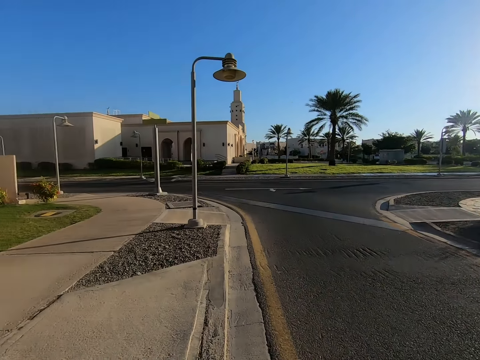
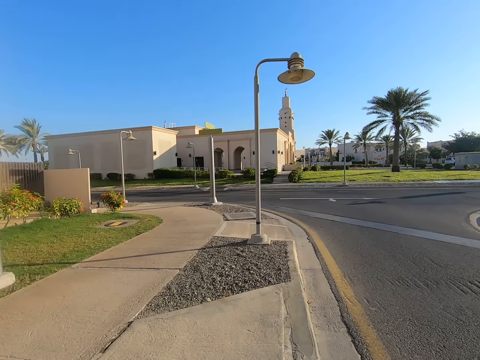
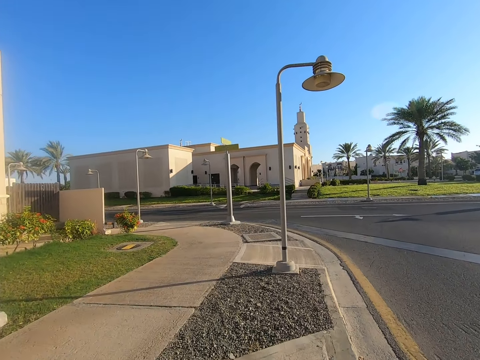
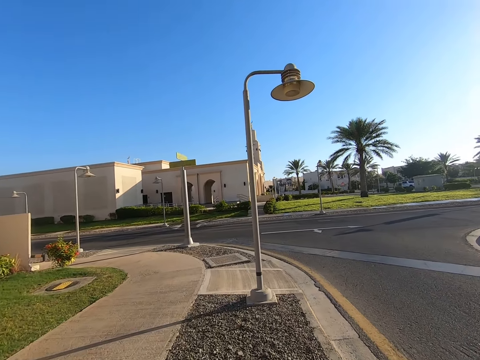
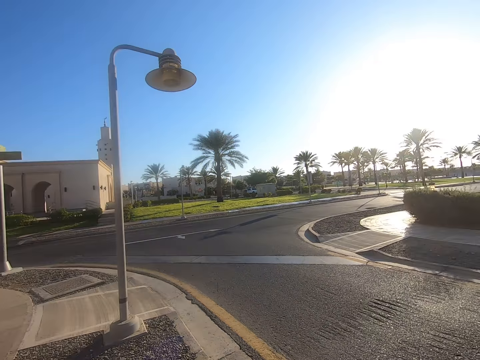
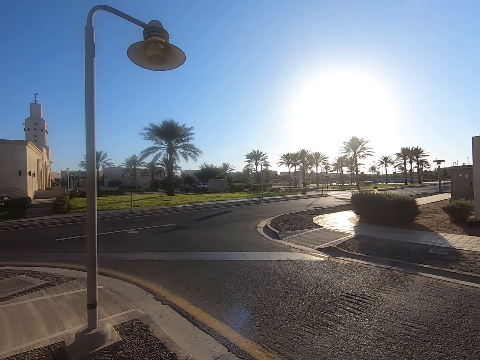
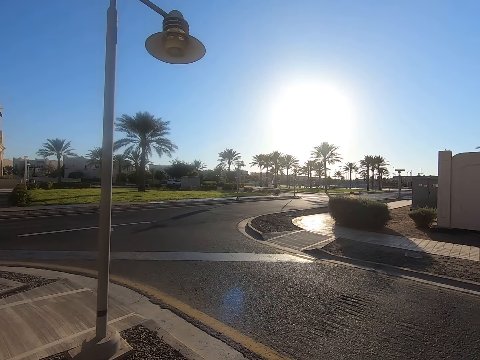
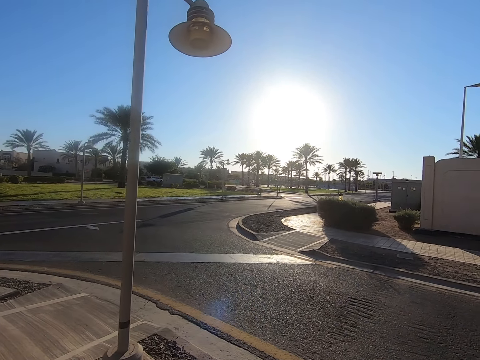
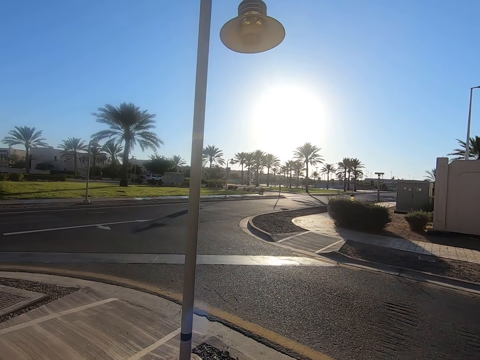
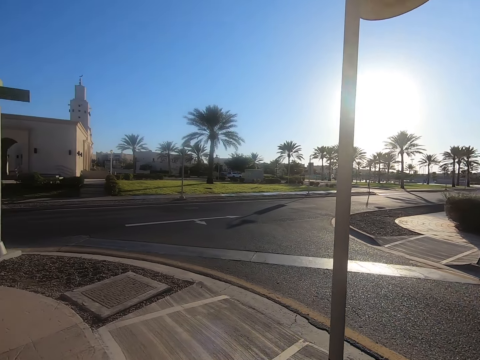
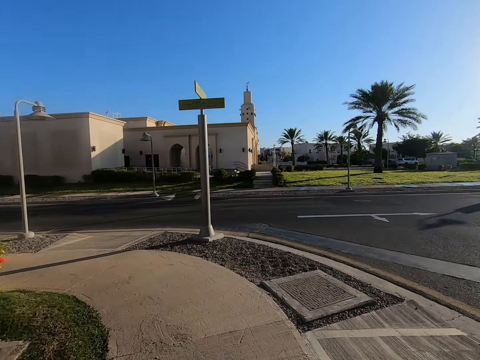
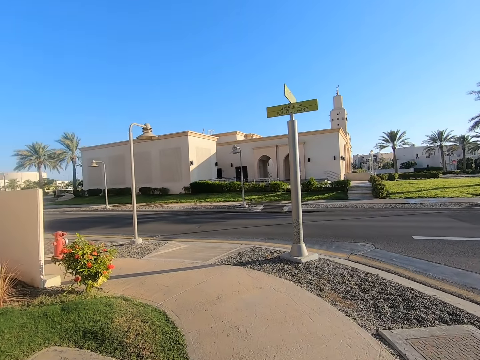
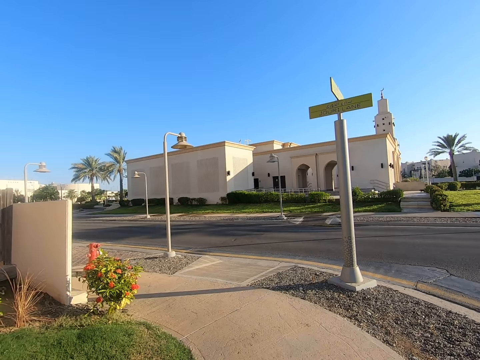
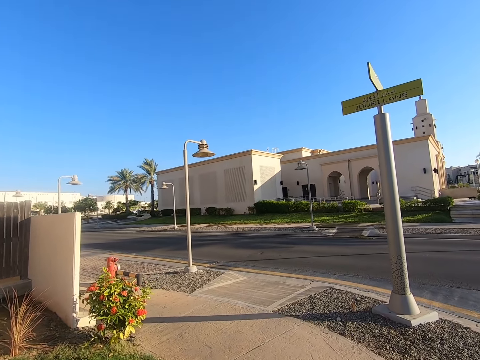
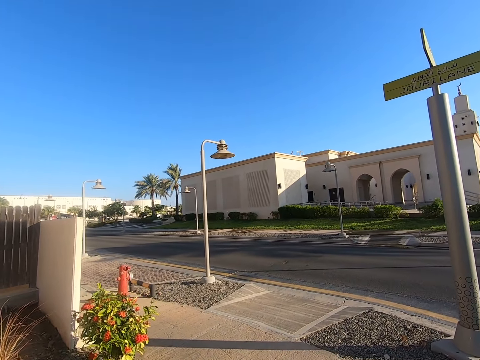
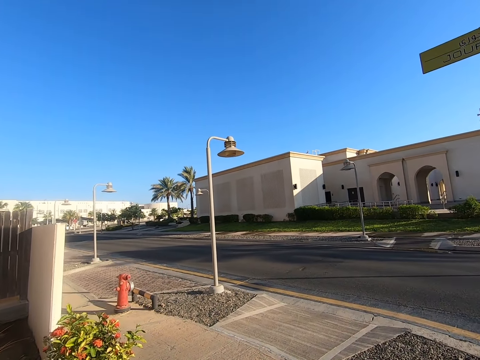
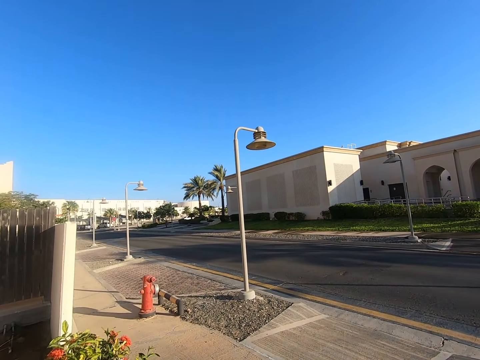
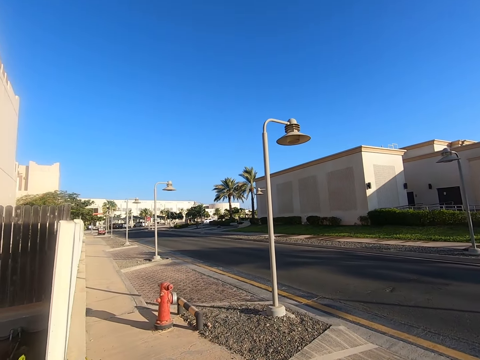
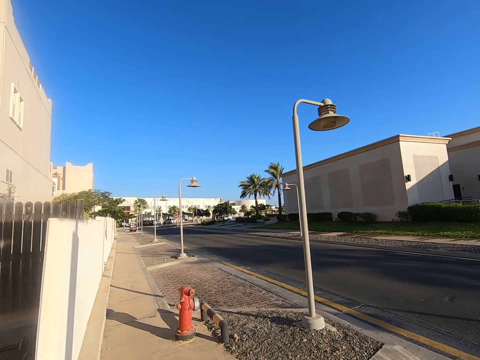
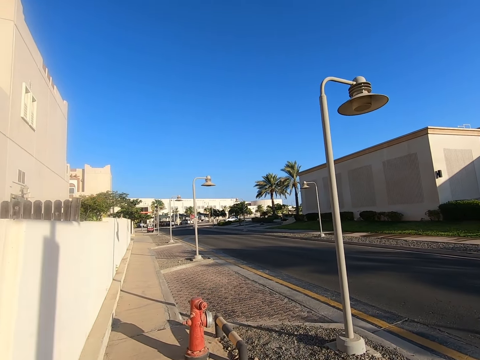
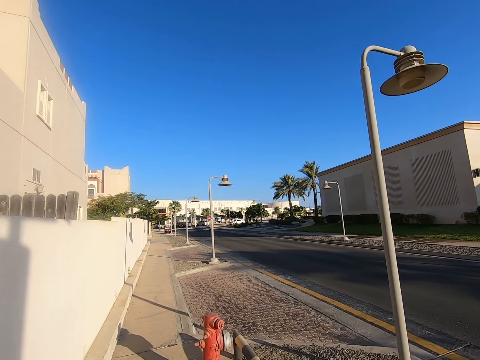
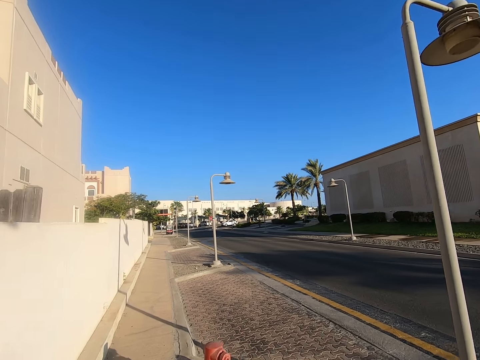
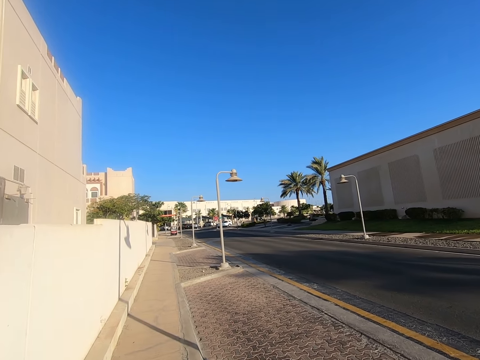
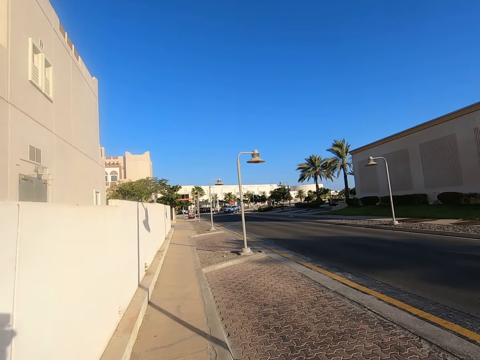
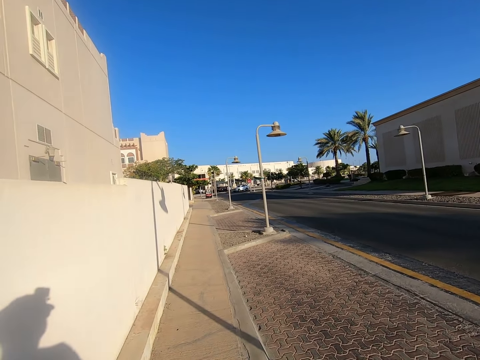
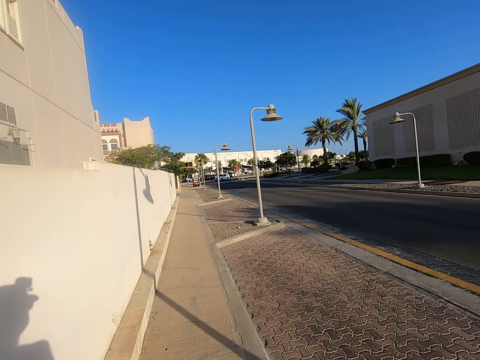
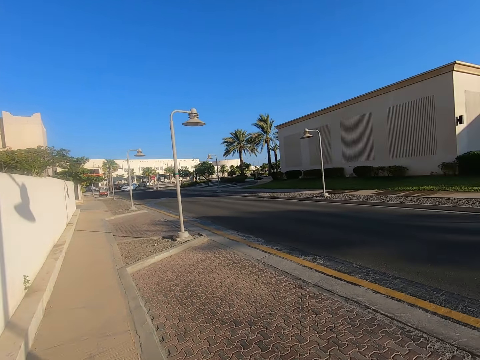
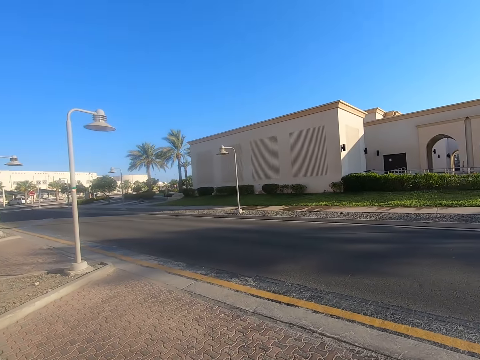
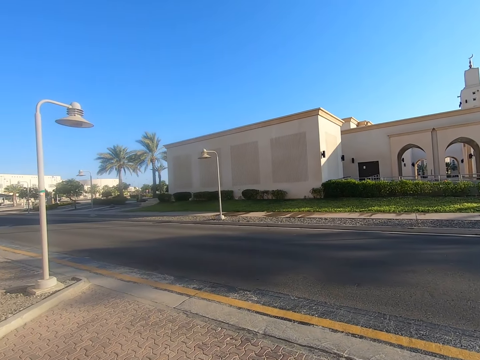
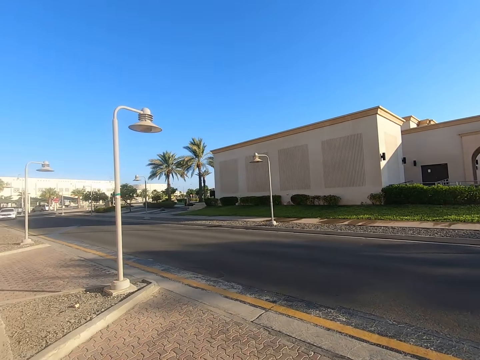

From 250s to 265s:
The camera wearer walks along the sidewalk. They walk on the pavement.

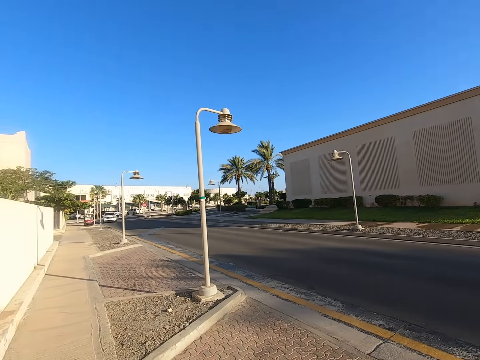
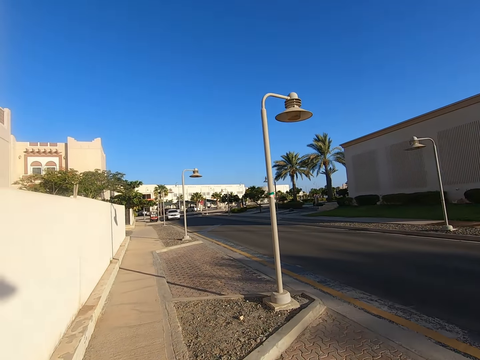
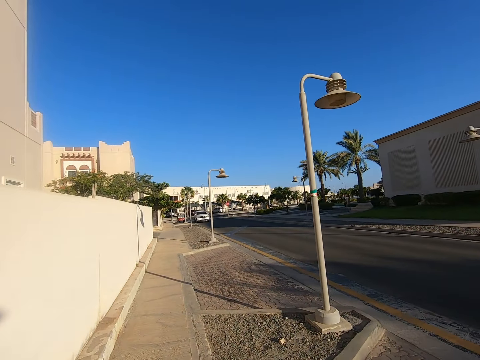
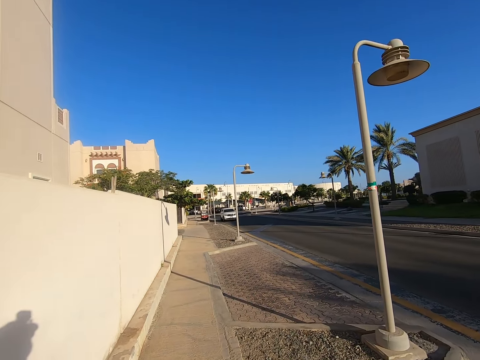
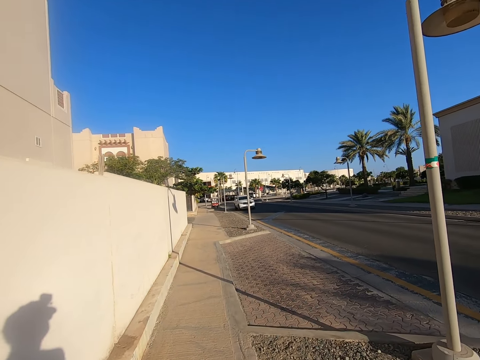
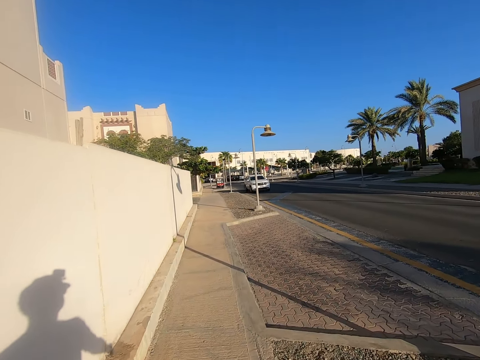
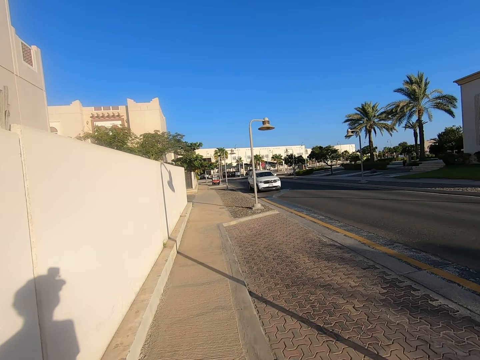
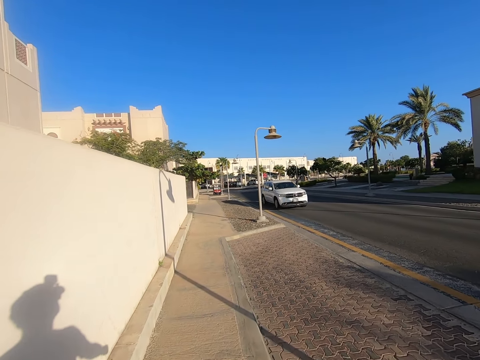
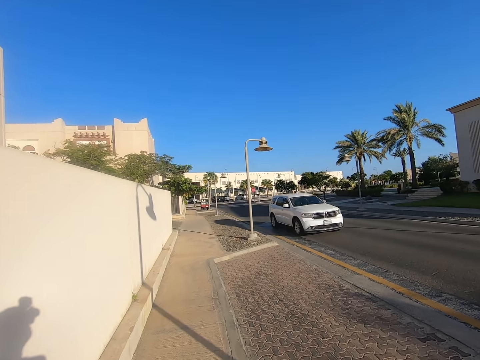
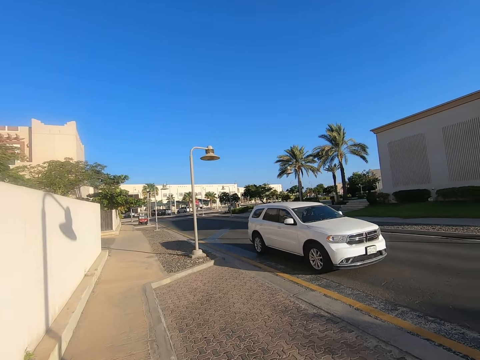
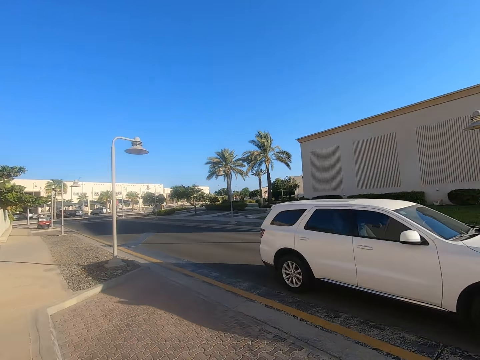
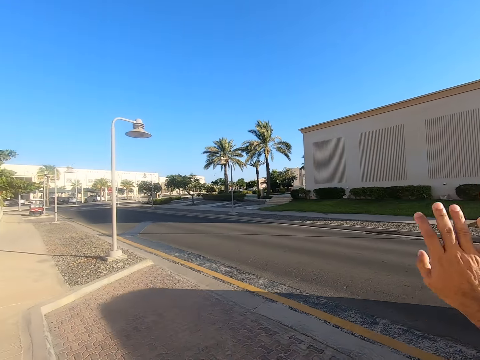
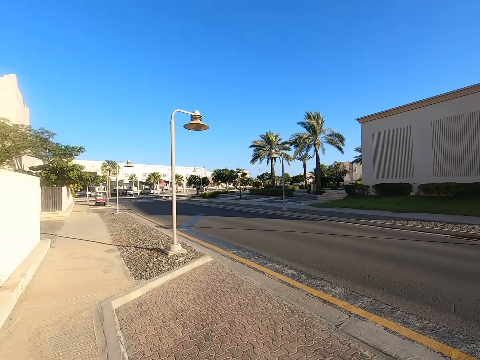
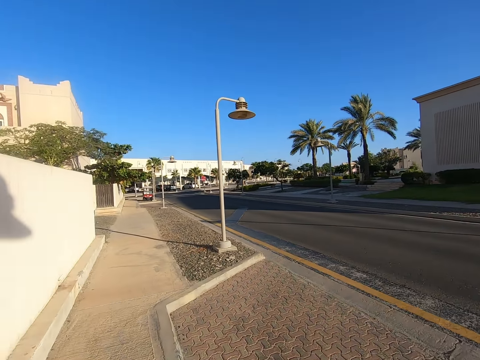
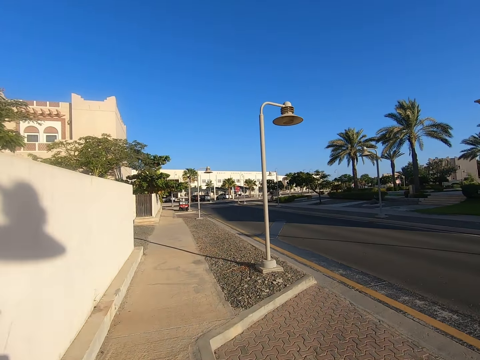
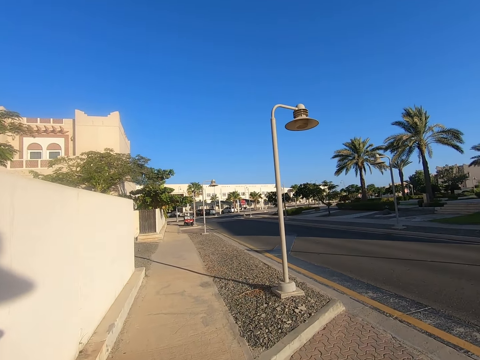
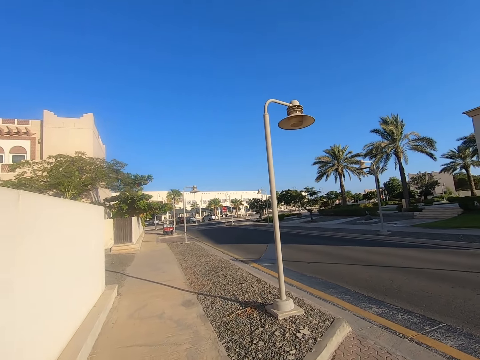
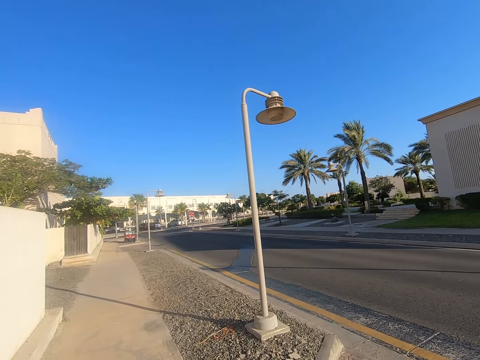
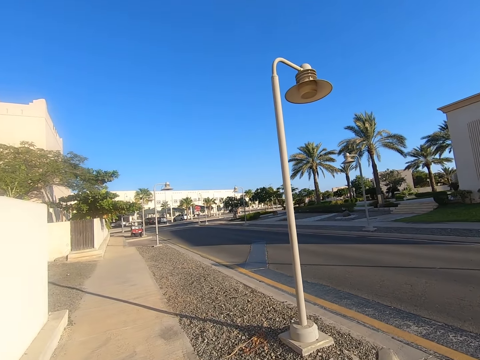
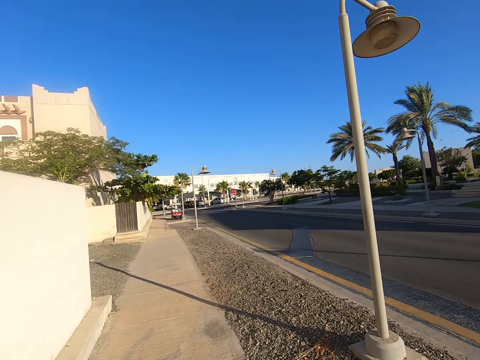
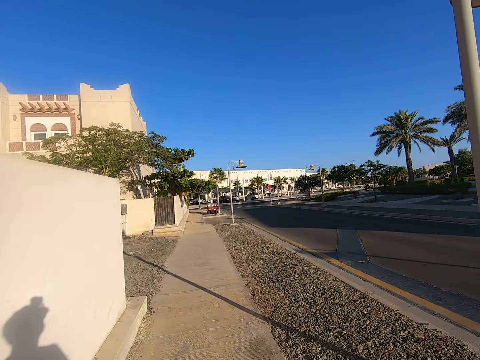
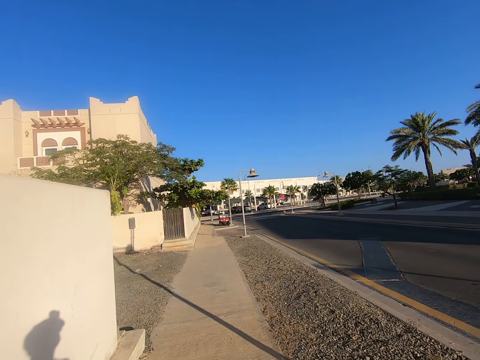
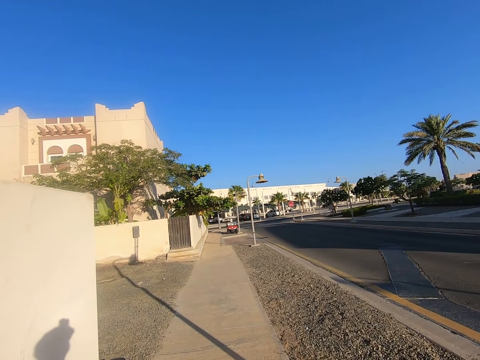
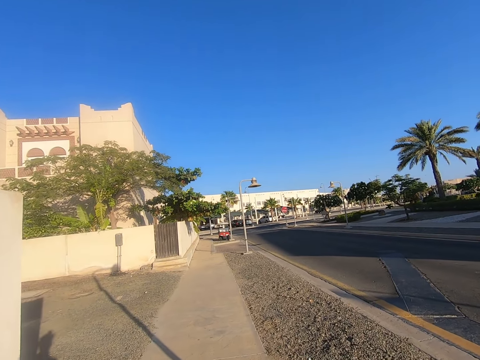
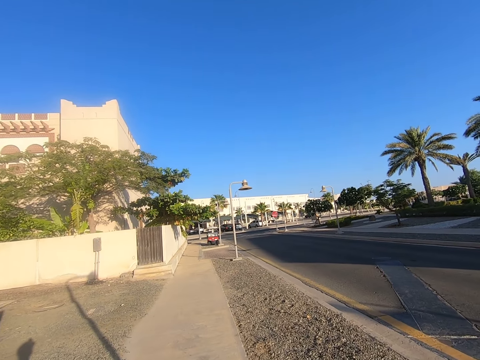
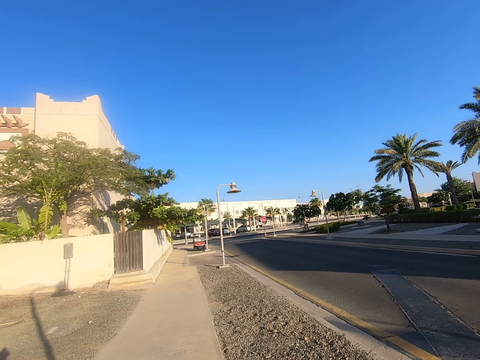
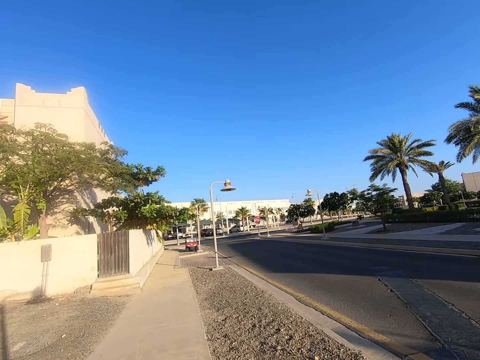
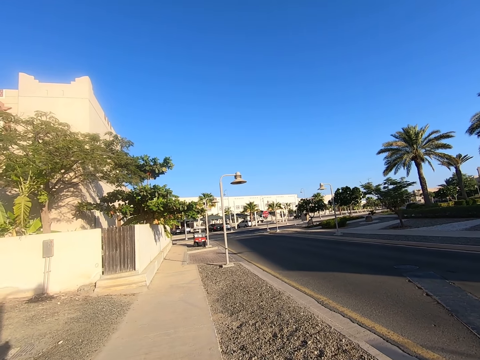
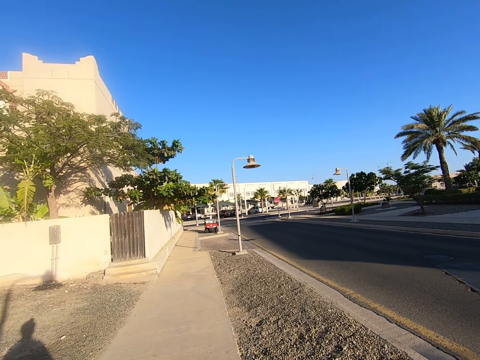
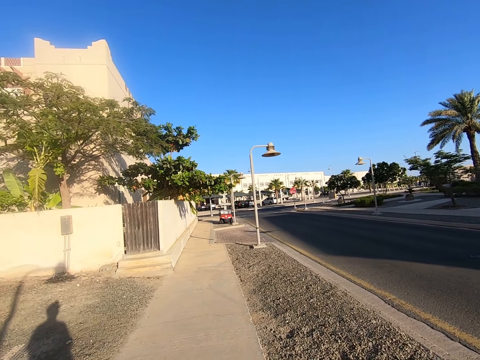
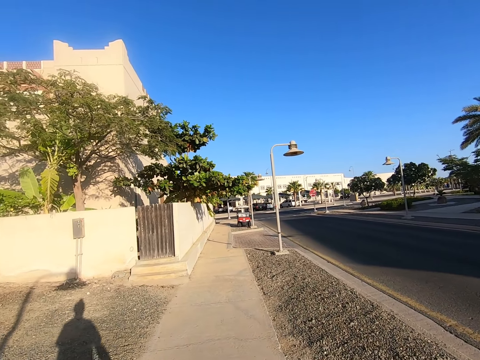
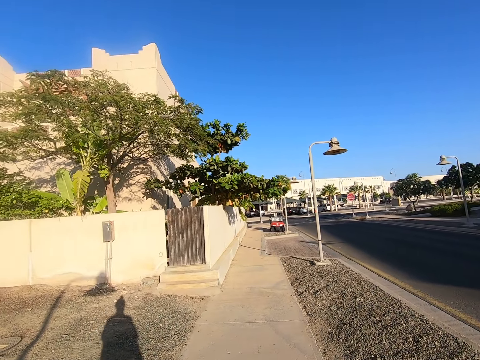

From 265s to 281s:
The camera wearer waves his hand towards the car. He stops waving to the car. He walks along the sidewalk.
